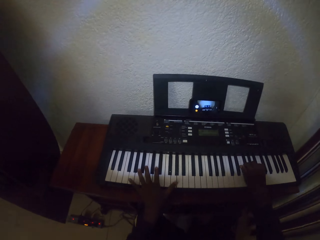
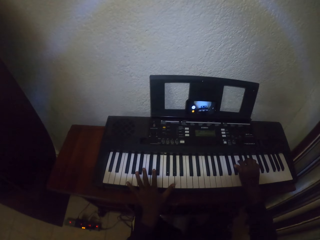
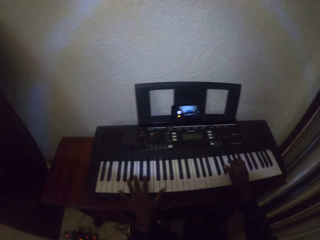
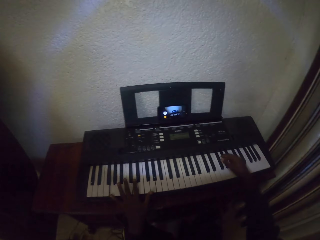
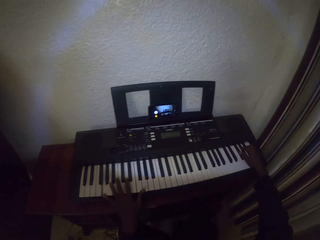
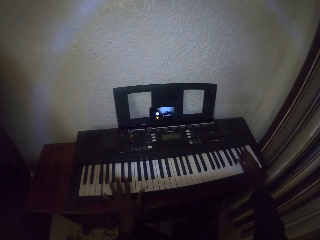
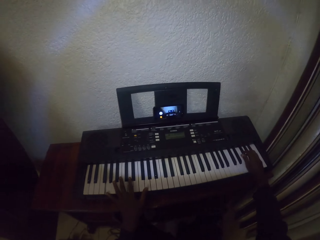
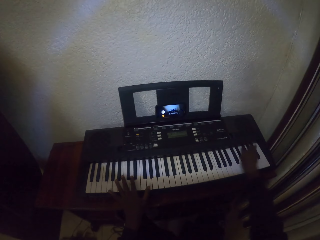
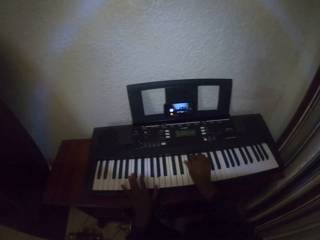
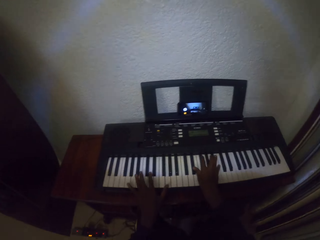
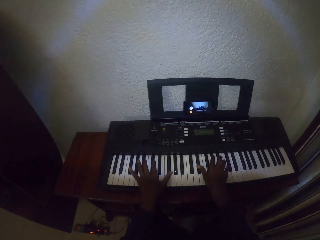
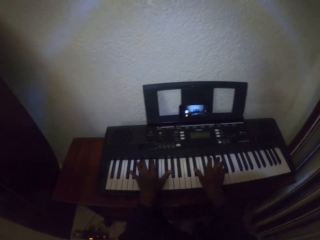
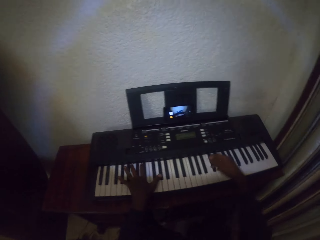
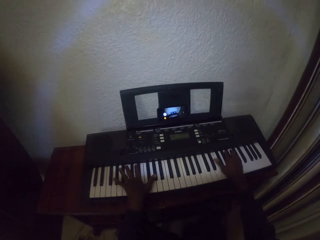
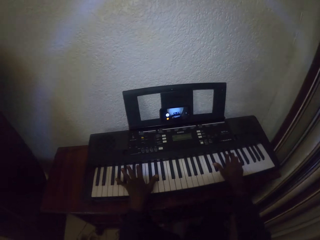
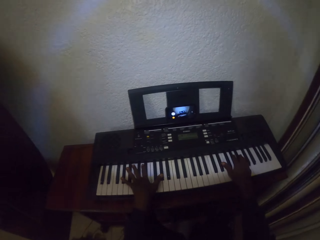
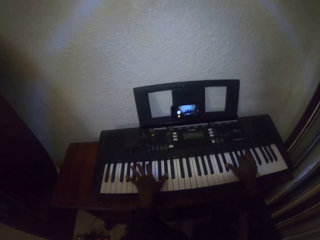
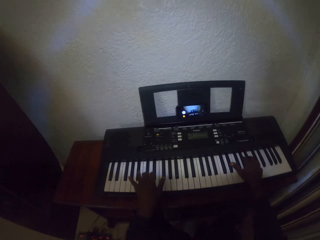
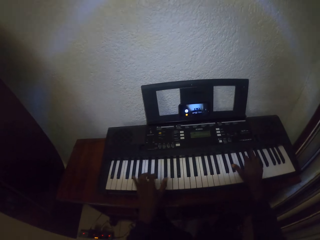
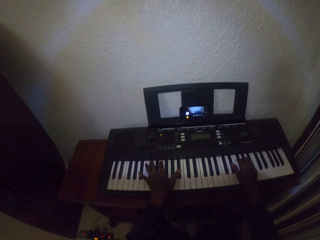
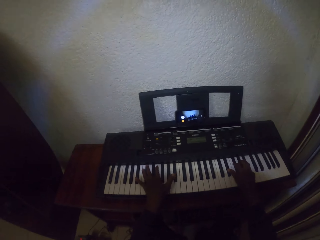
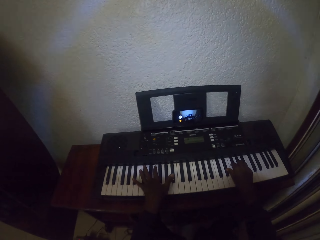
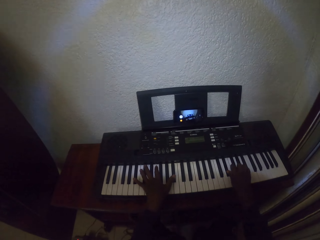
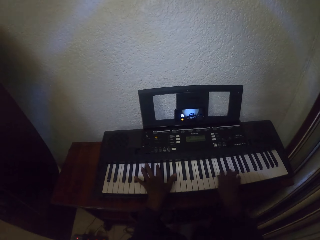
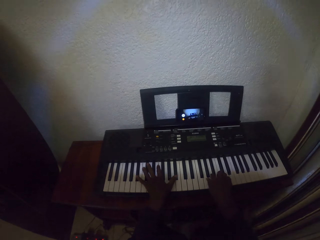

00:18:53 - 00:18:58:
The camera wearer plays piano. They play piano again.

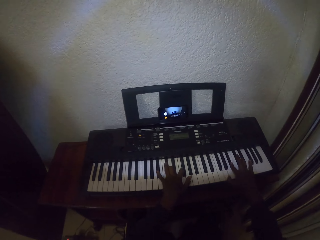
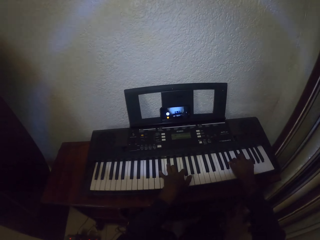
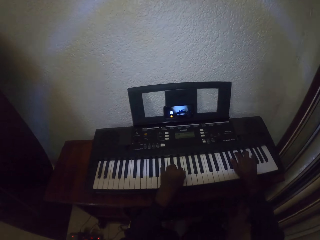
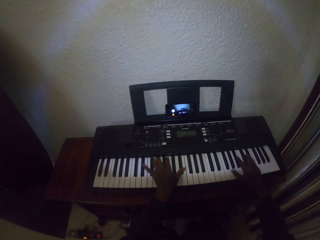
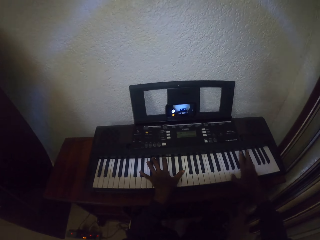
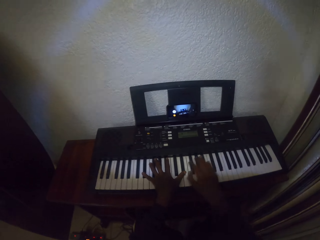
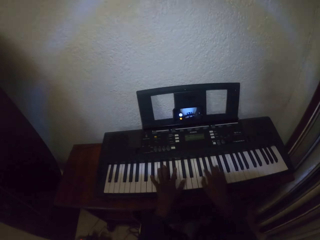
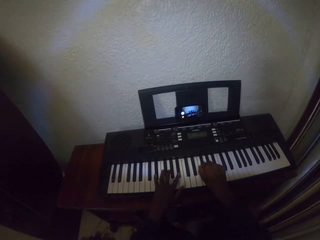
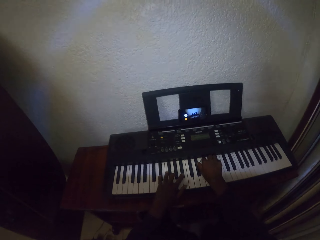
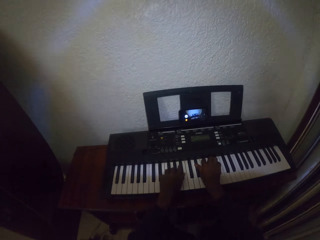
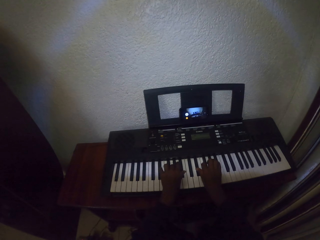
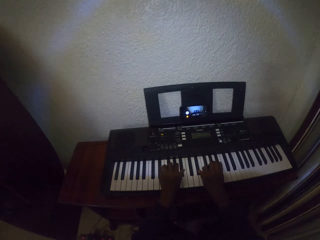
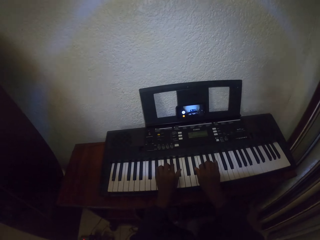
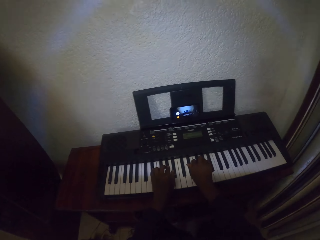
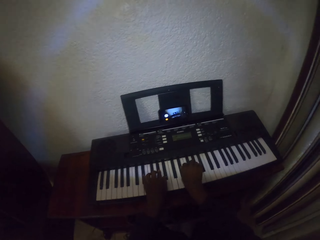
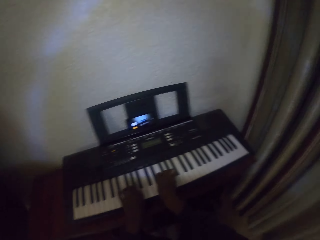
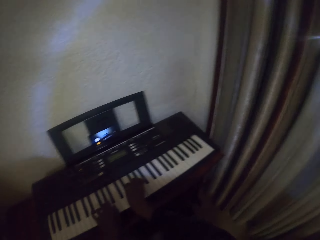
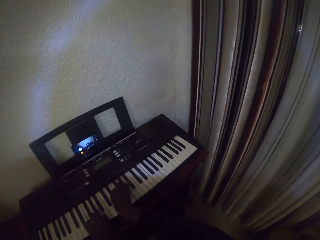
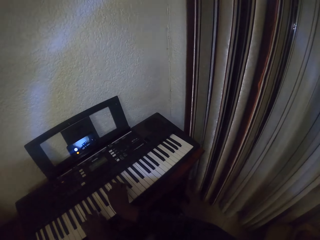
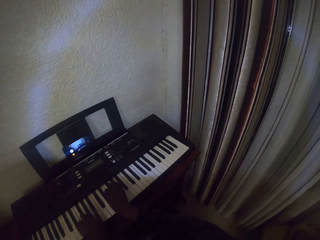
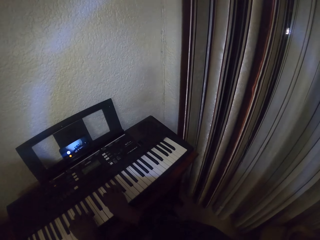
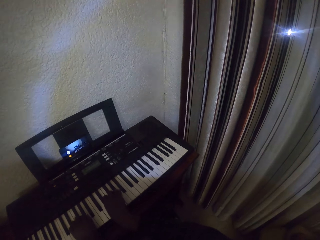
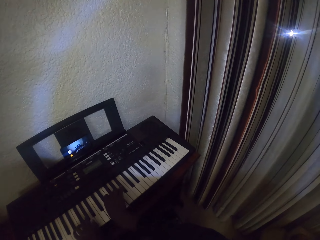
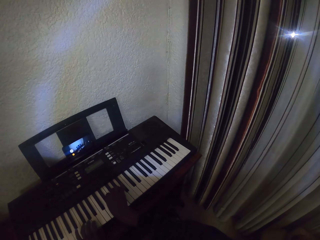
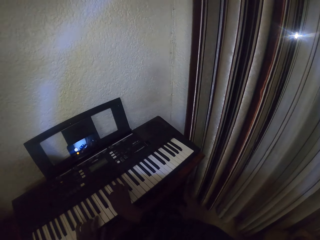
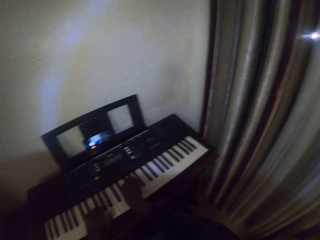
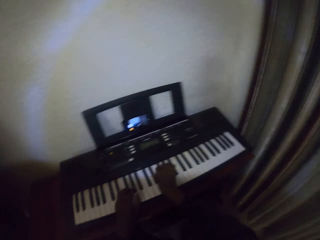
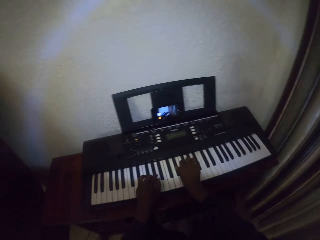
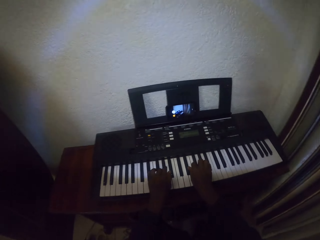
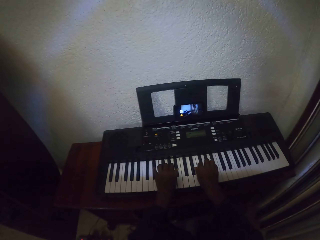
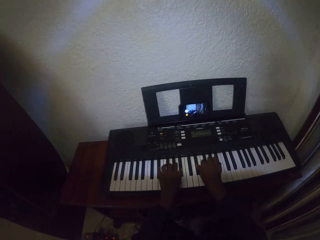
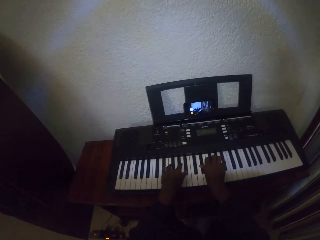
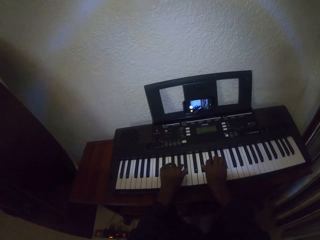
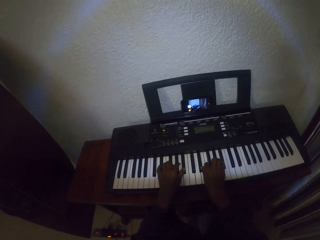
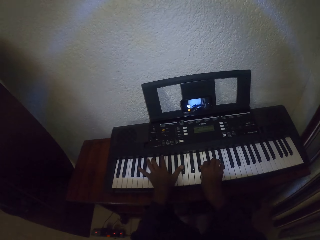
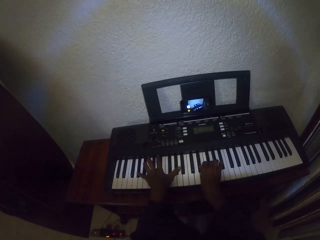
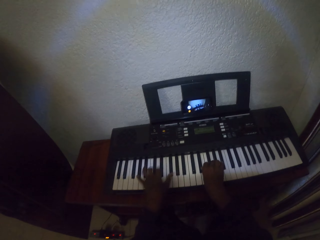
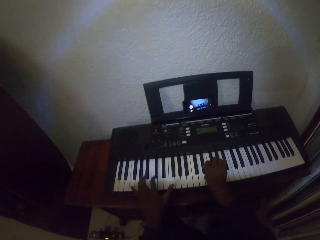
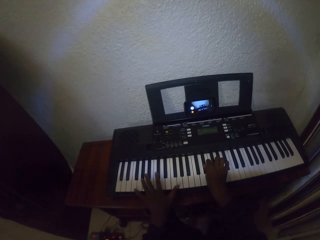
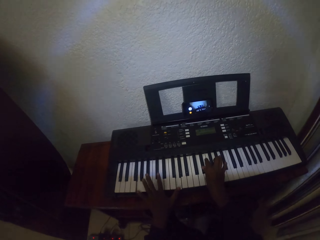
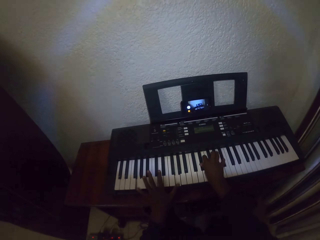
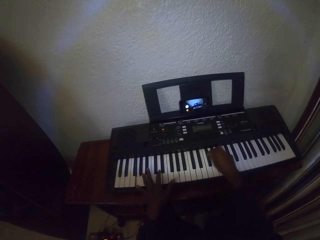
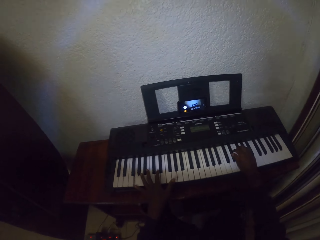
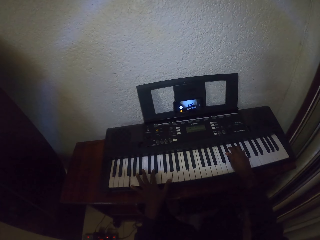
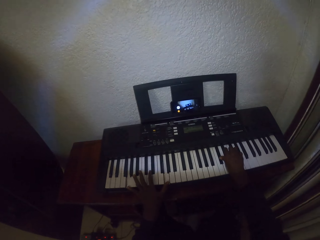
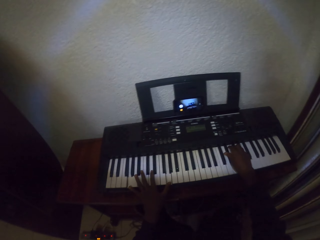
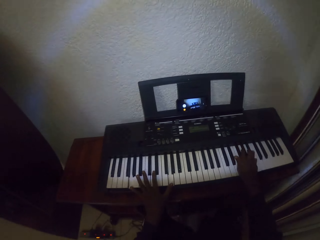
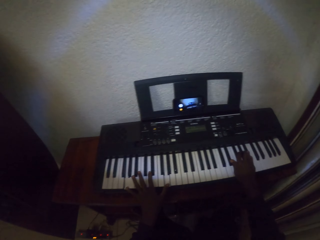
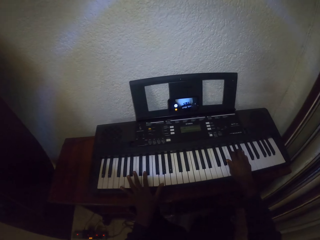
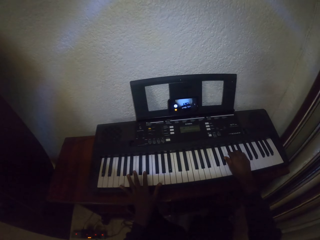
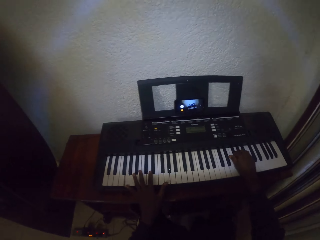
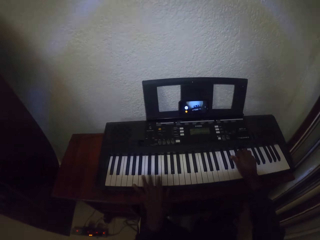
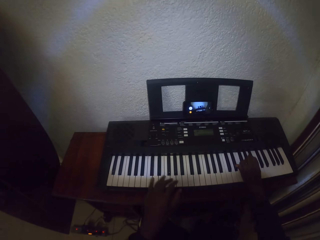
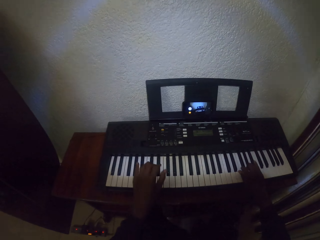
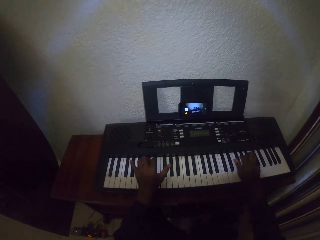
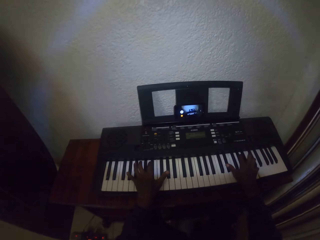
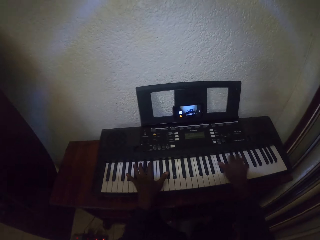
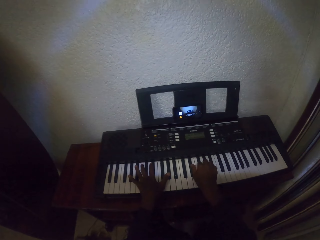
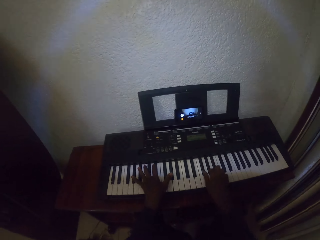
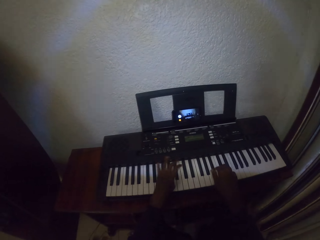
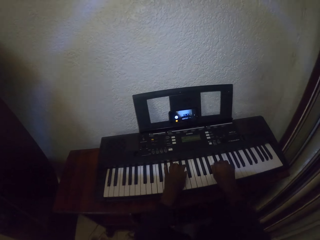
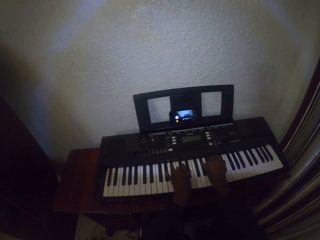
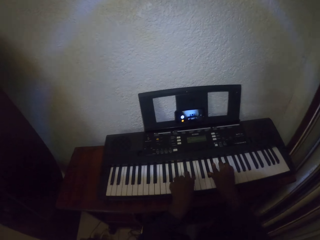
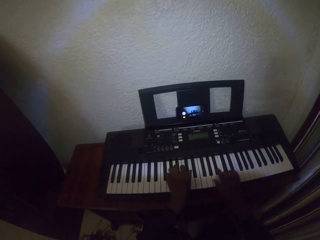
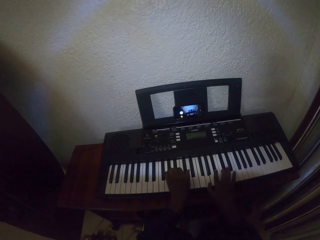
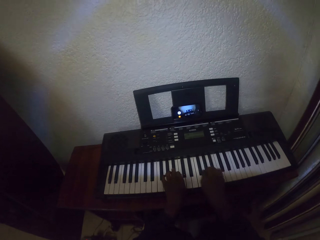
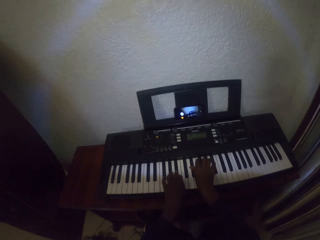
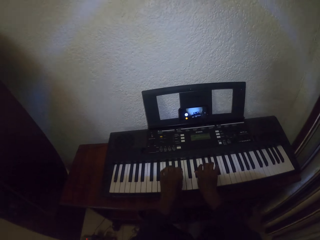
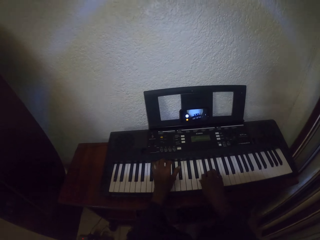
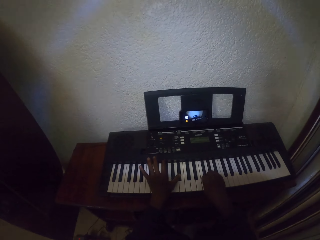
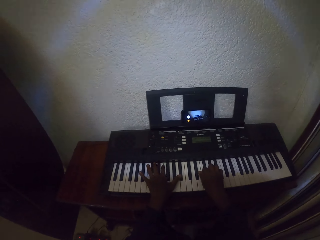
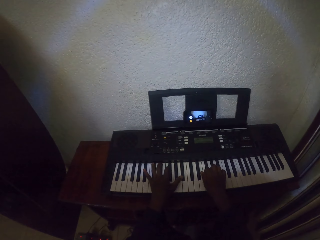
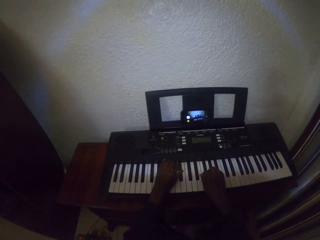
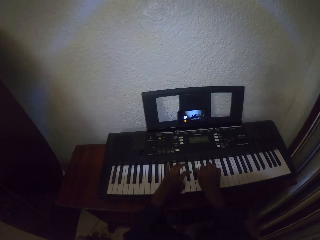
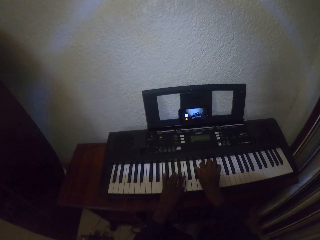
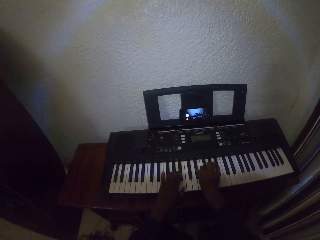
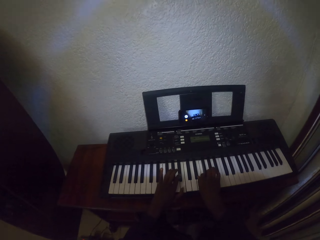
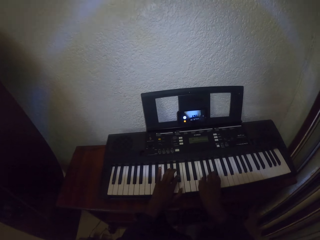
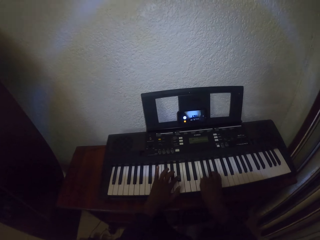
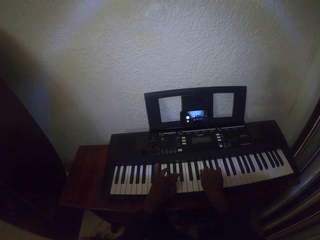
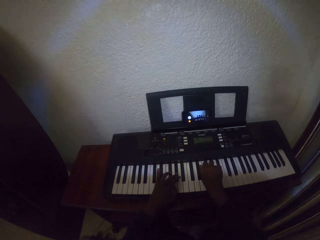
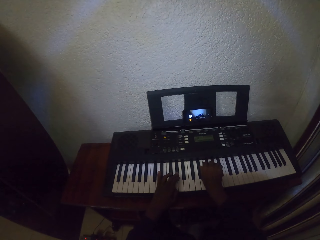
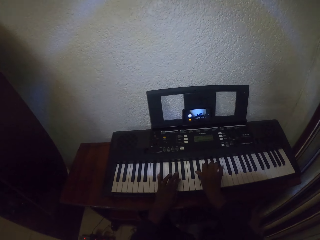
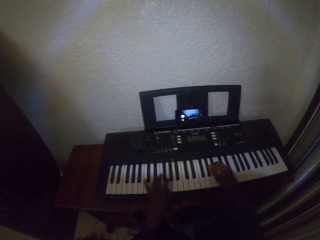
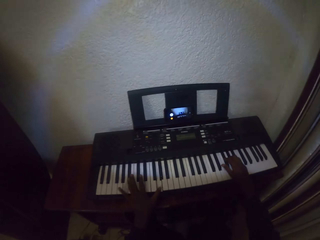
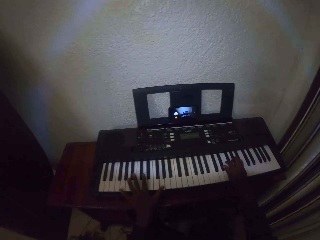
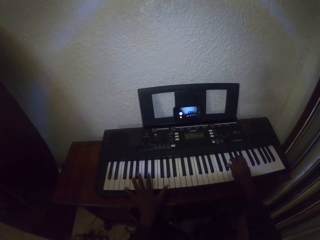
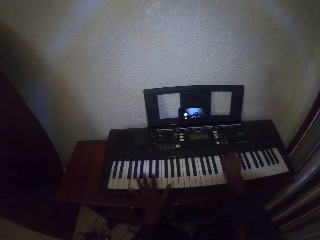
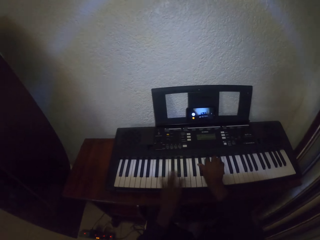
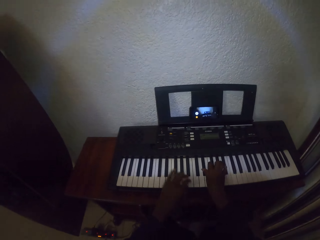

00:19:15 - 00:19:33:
The camera wearer plays piano. They play piano again. They look around. They look around again. They play piano. They play piano repeatedly.
